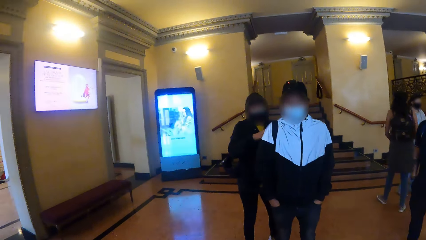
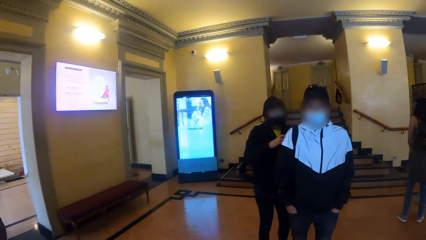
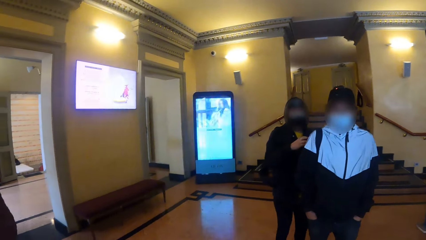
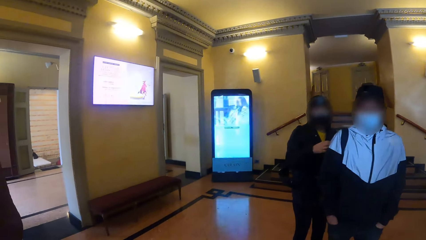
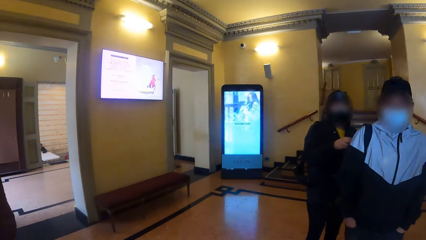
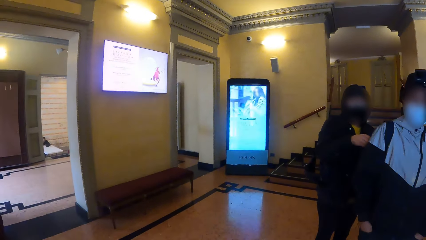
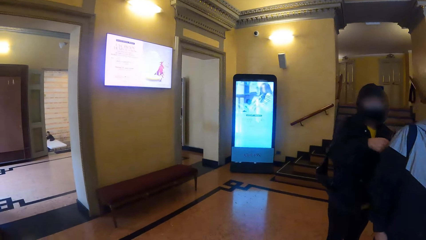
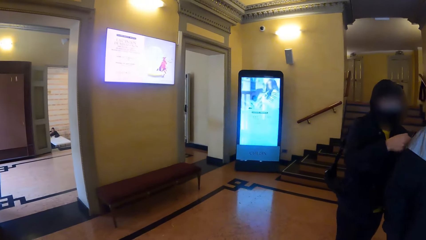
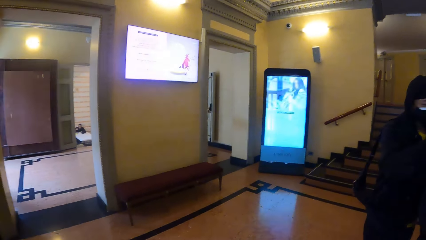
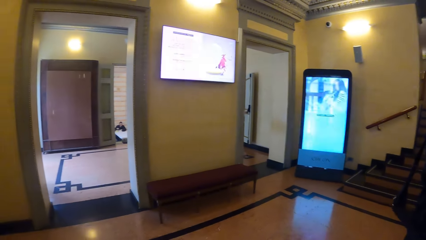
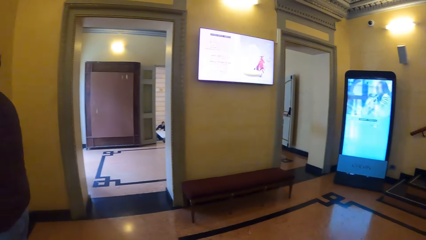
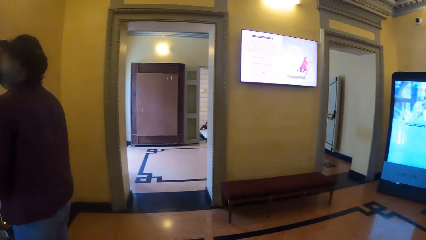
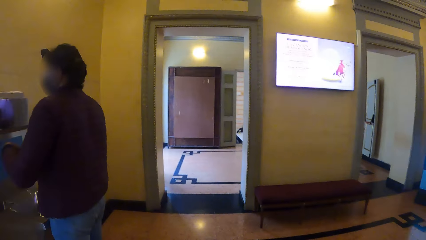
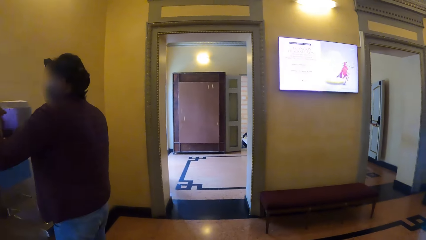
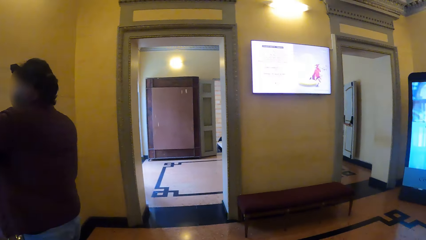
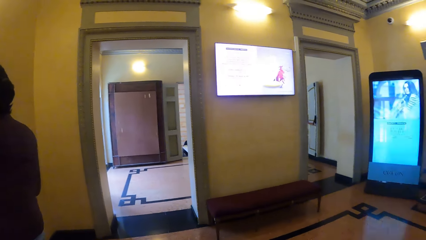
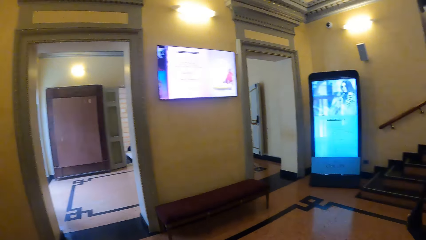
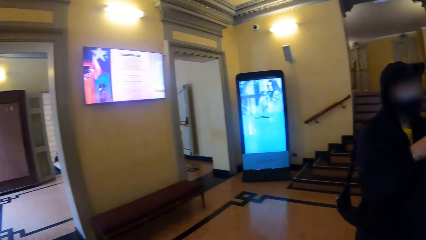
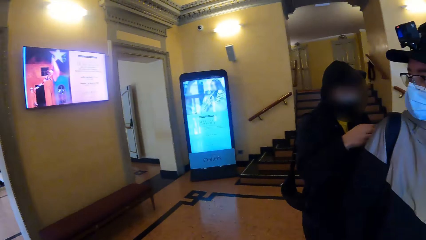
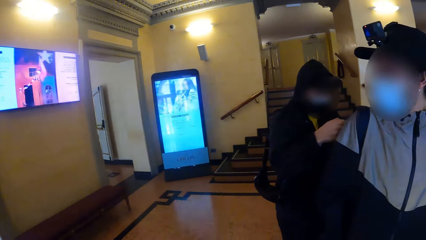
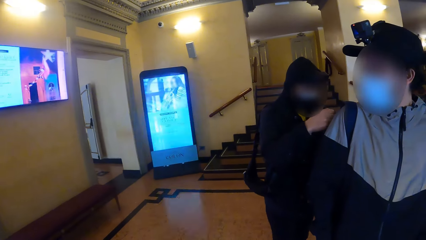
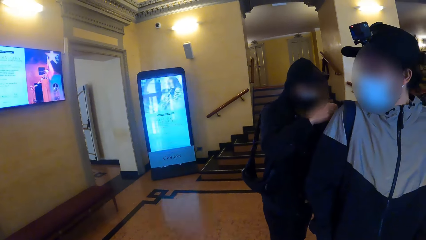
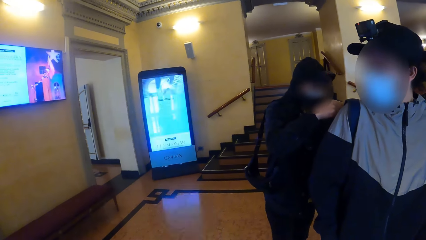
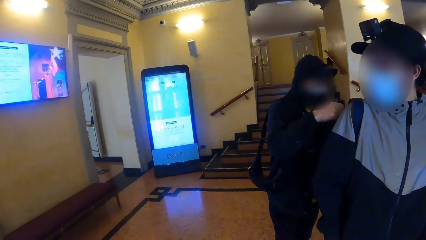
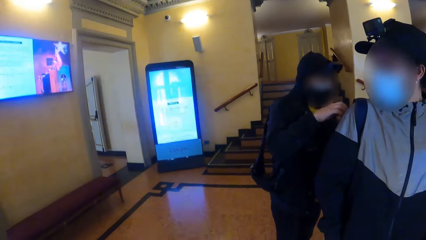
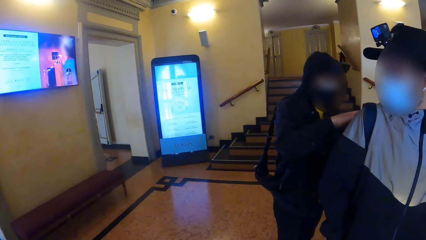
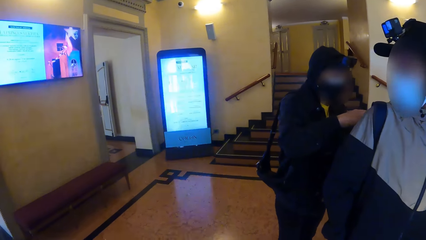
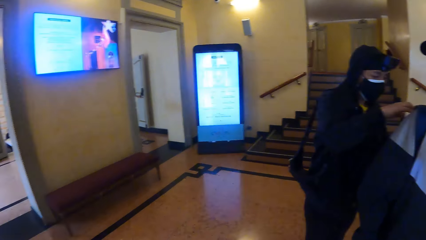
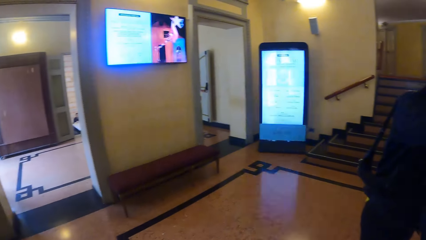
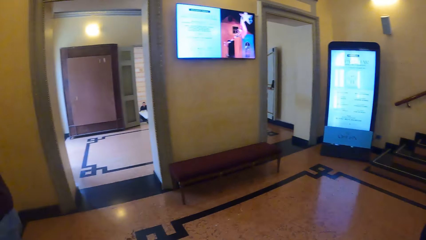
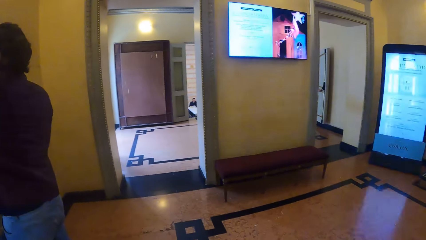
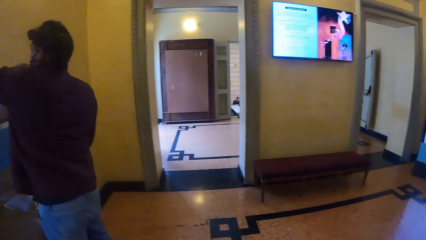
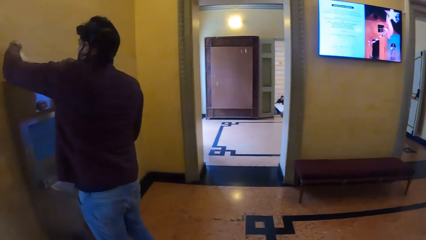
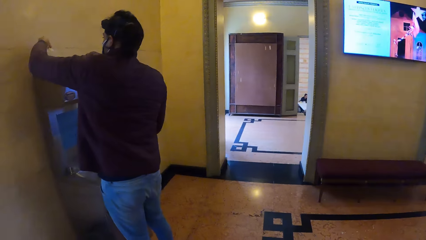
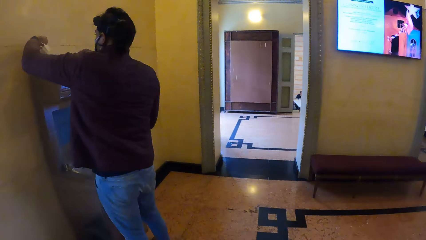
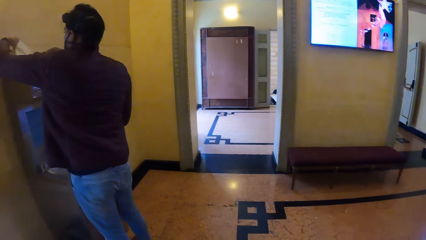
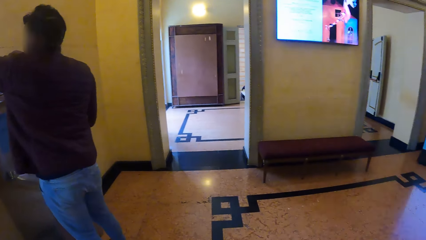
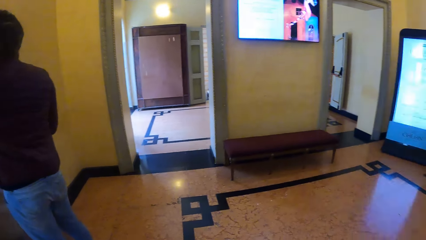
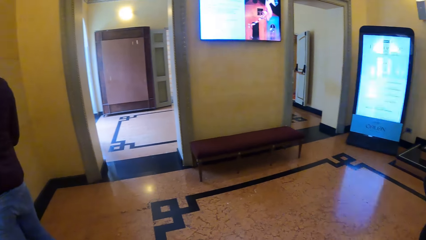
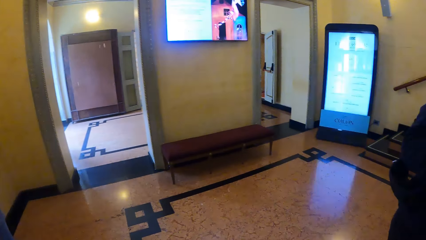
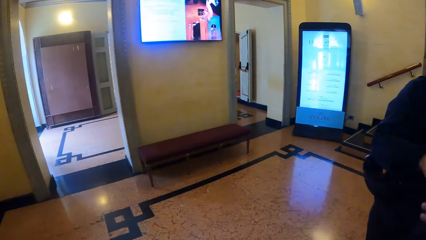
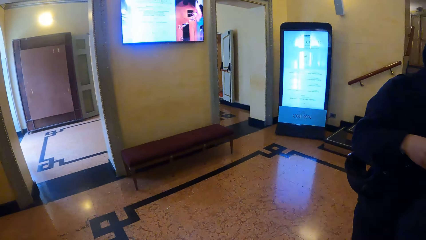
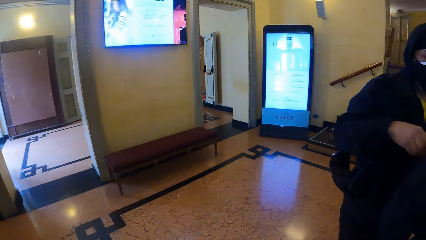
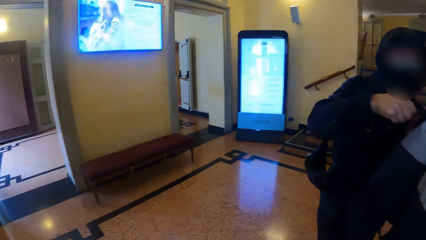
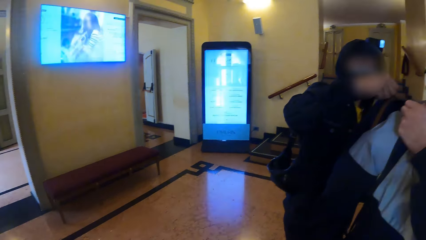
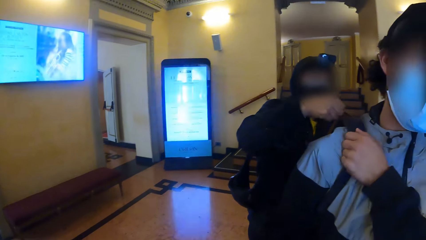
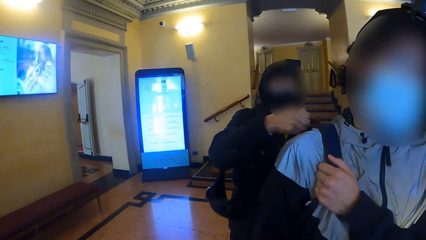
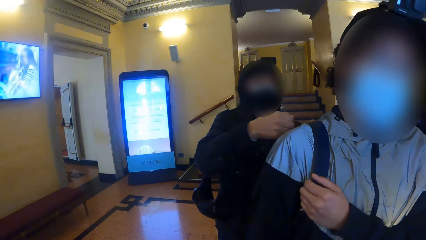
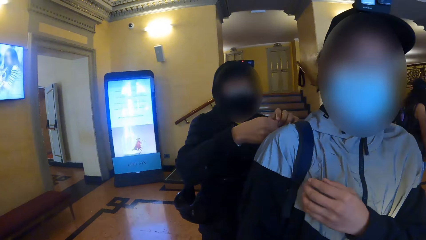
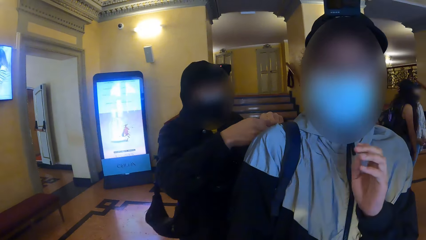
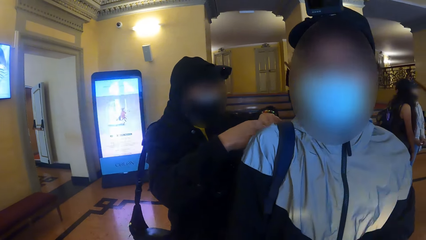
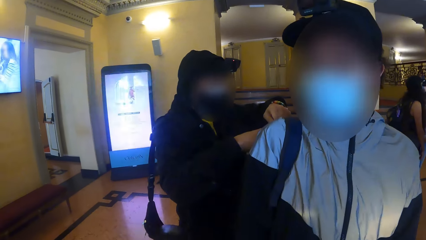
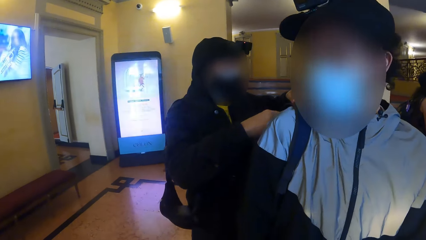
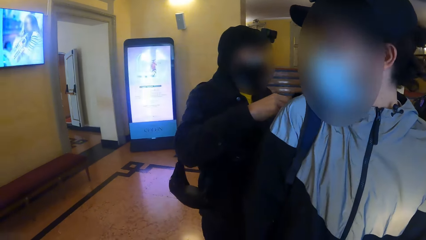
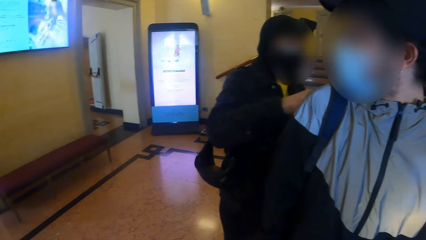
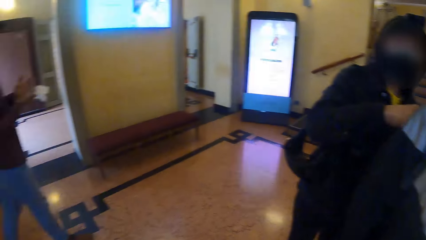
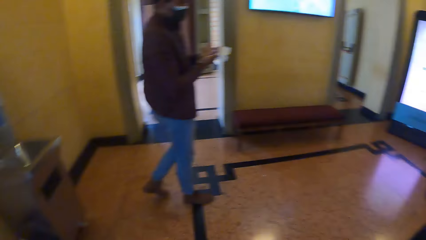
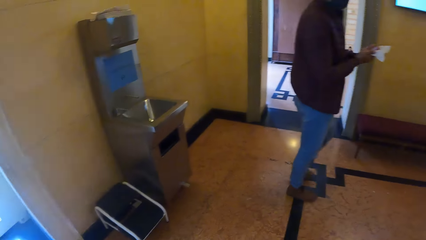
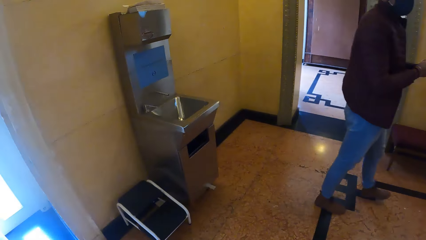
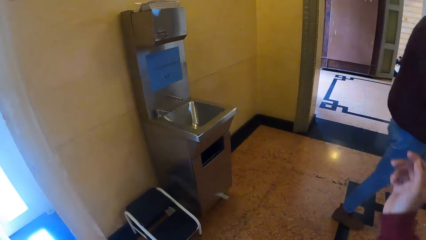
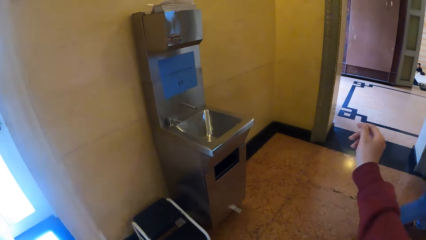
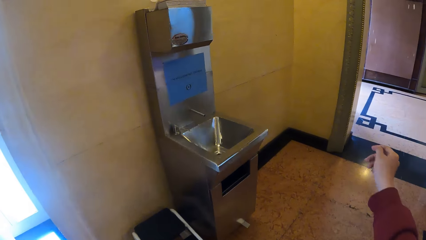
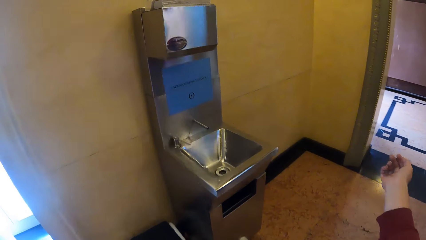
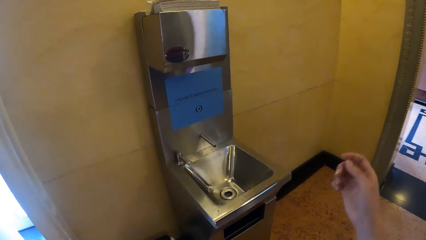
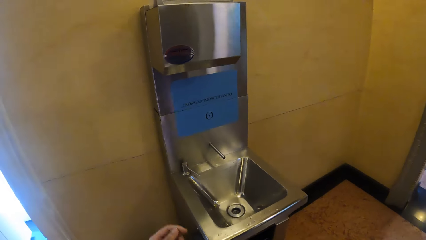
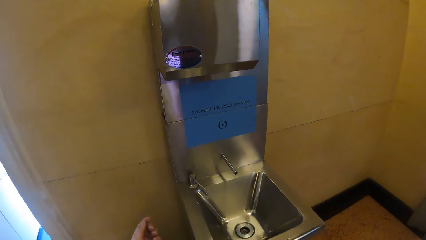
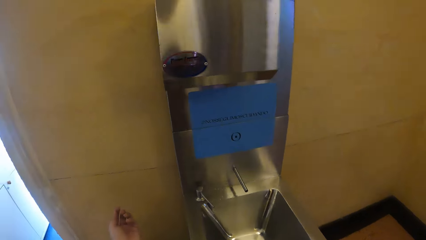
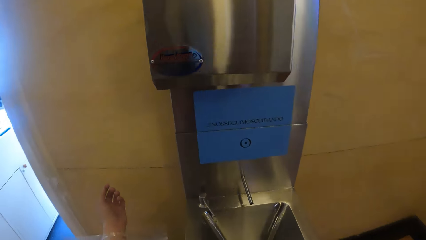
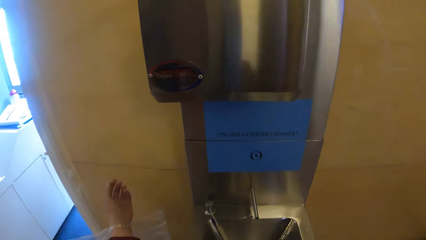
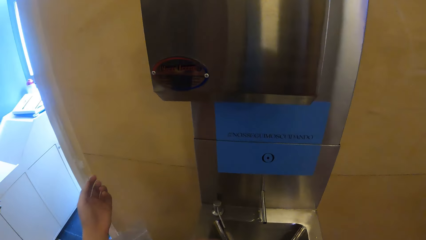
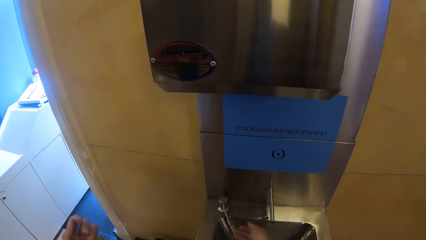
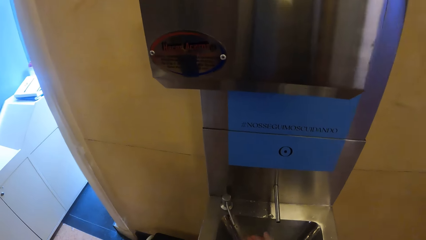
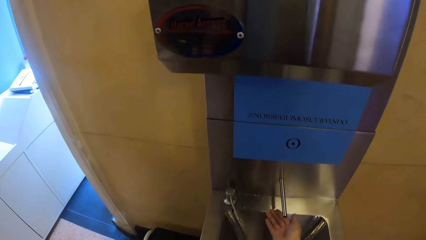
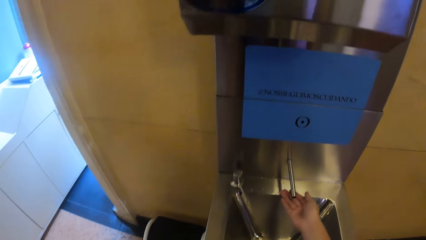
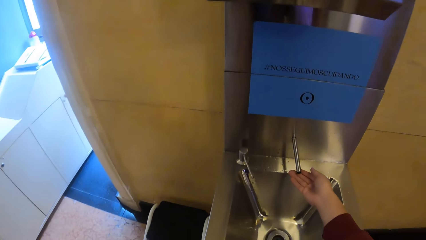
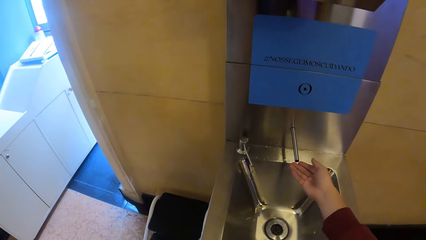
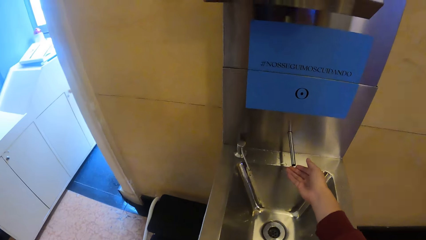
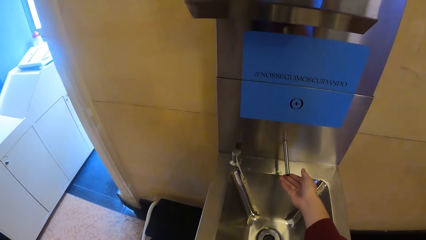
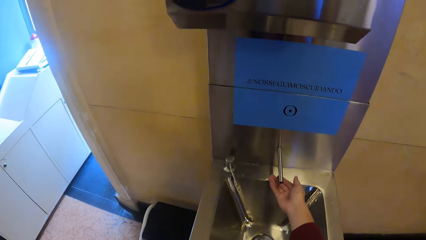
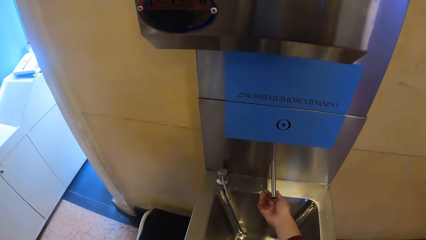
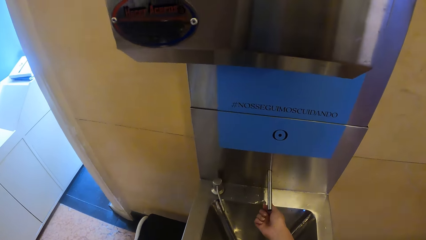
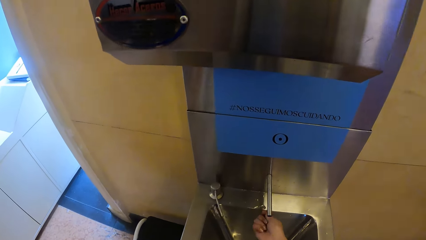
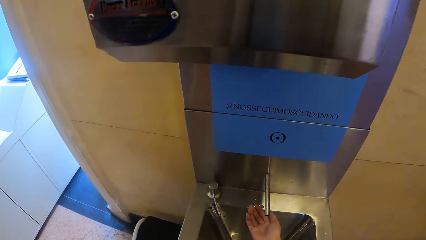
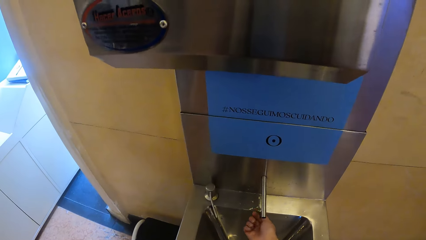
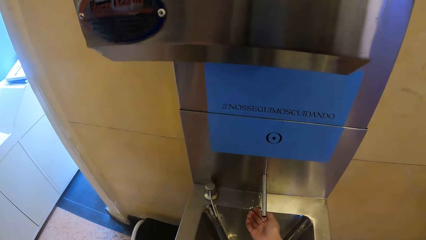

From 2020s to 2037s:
A man picks a paper towel from the sink with his left hand. Another man touches the backpack on a third man's back with both hands. The third man adjusts the backpack on his back with his left hand. The camera wearer walks towards the sink. She adjusts her right sleeve with her left hand. She adjusts her left sleeve with her right hand. She holds the zip lock bag in her left hand. She rinses her right hand with water from the tap on the sink.
